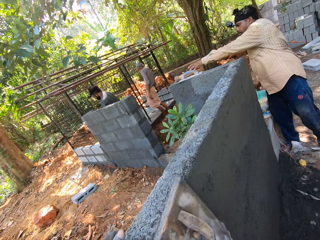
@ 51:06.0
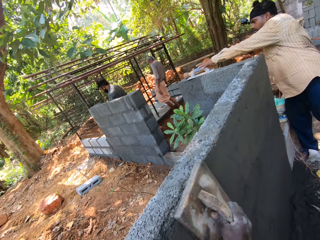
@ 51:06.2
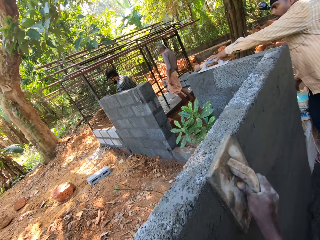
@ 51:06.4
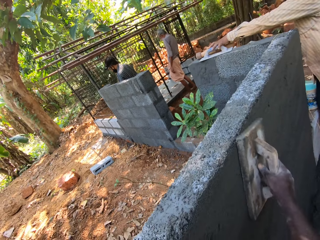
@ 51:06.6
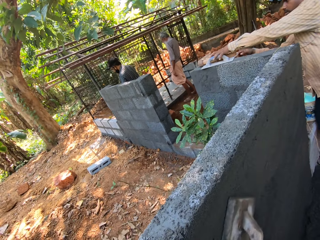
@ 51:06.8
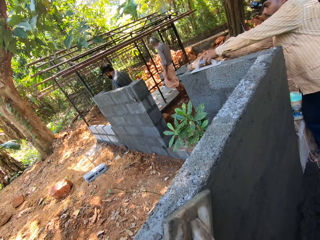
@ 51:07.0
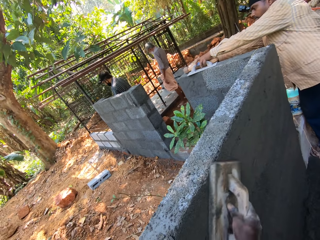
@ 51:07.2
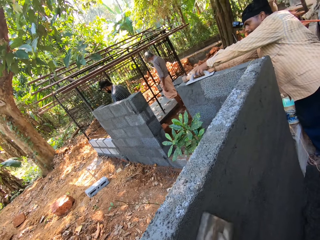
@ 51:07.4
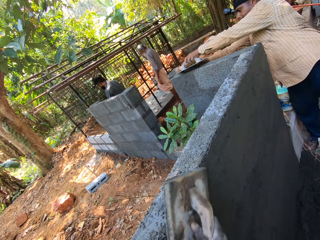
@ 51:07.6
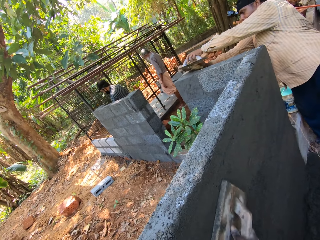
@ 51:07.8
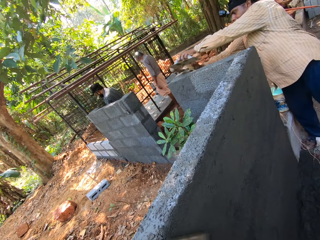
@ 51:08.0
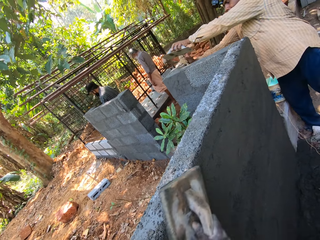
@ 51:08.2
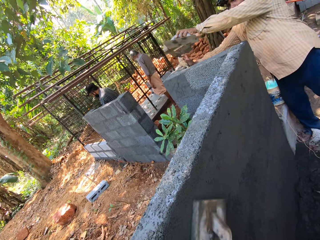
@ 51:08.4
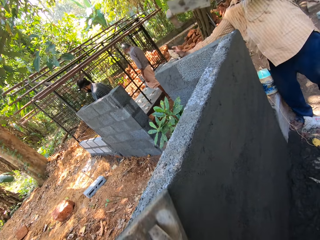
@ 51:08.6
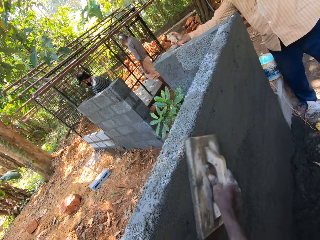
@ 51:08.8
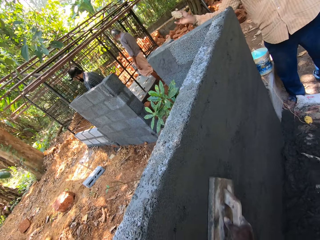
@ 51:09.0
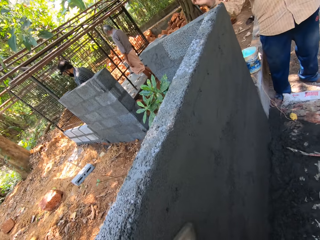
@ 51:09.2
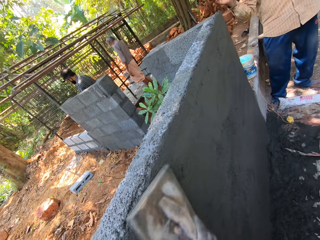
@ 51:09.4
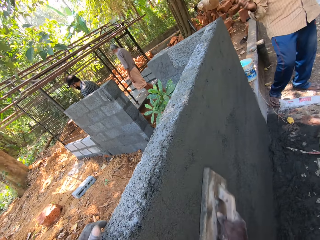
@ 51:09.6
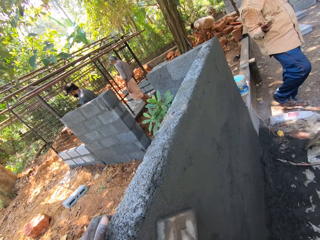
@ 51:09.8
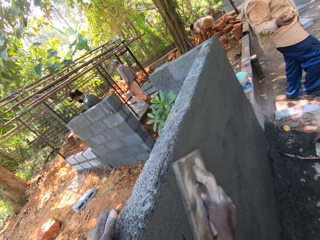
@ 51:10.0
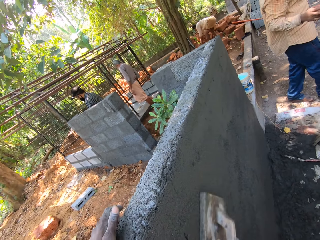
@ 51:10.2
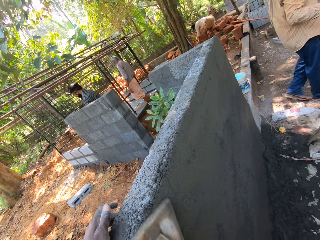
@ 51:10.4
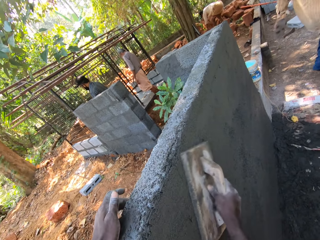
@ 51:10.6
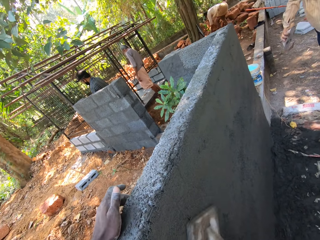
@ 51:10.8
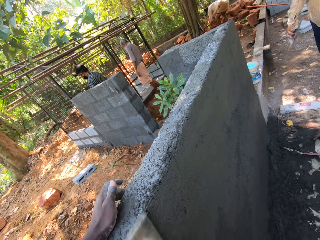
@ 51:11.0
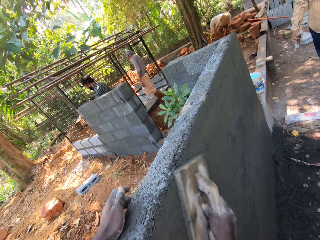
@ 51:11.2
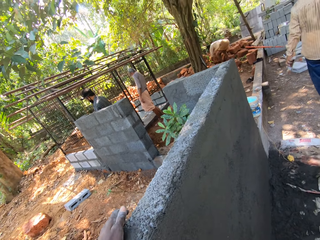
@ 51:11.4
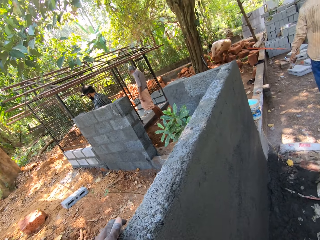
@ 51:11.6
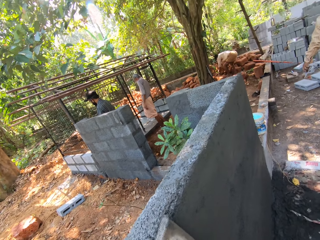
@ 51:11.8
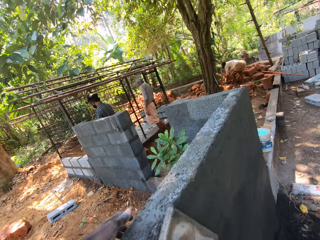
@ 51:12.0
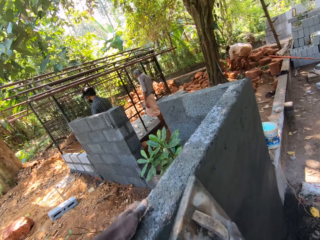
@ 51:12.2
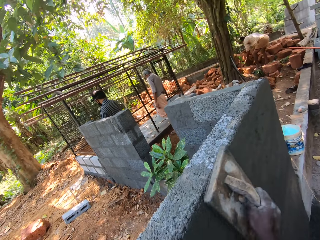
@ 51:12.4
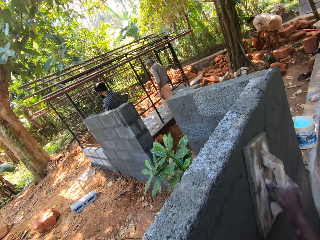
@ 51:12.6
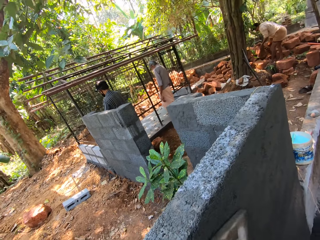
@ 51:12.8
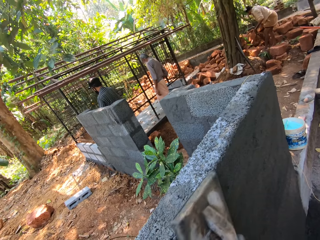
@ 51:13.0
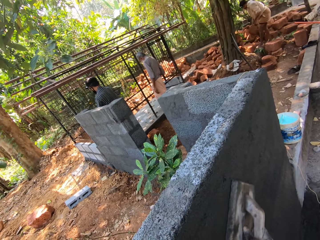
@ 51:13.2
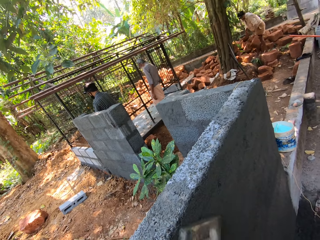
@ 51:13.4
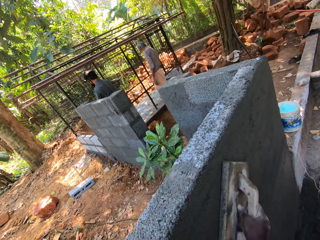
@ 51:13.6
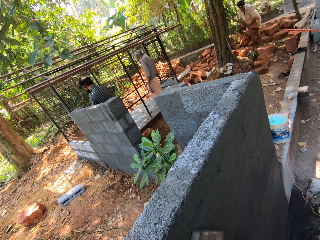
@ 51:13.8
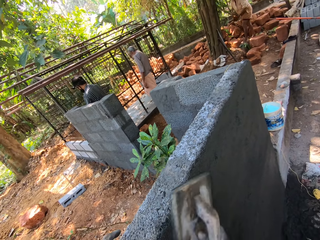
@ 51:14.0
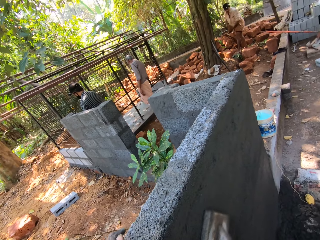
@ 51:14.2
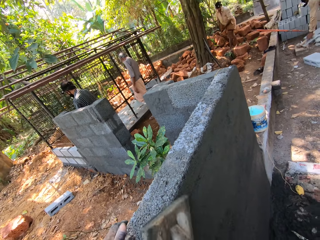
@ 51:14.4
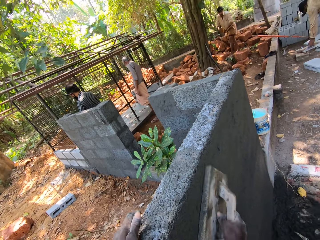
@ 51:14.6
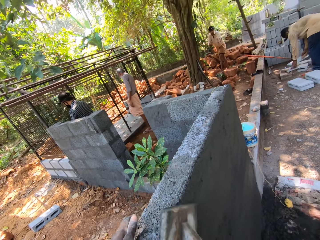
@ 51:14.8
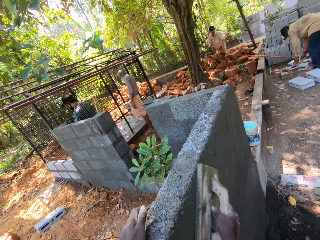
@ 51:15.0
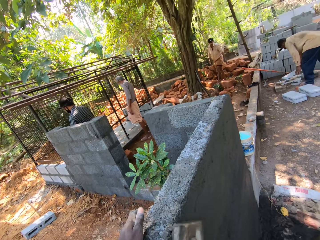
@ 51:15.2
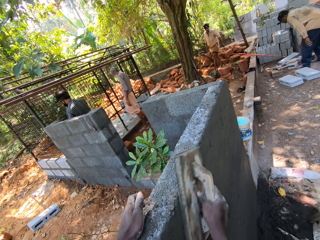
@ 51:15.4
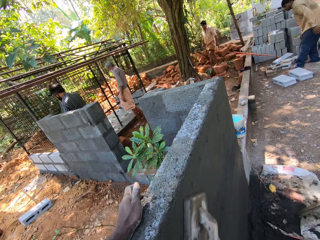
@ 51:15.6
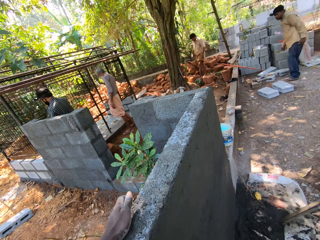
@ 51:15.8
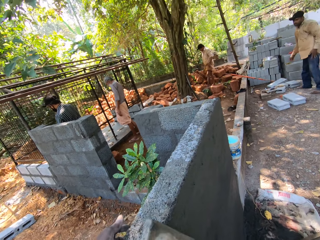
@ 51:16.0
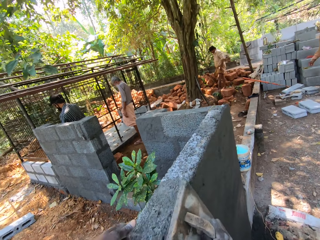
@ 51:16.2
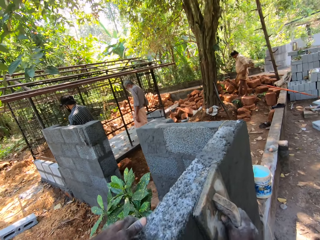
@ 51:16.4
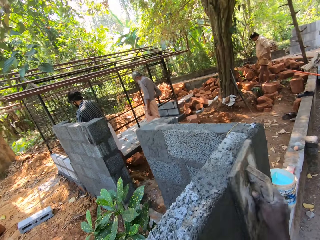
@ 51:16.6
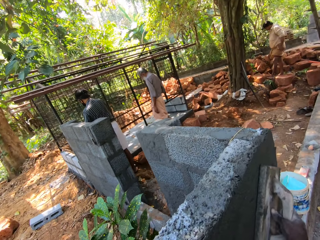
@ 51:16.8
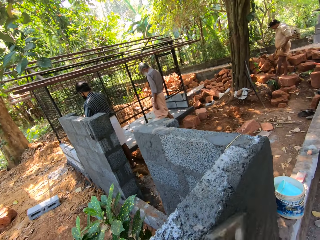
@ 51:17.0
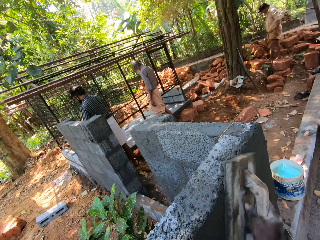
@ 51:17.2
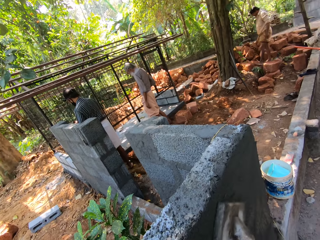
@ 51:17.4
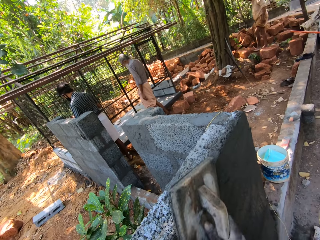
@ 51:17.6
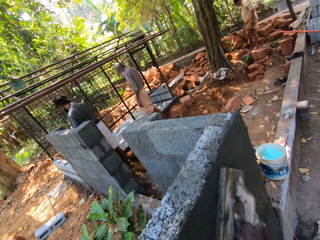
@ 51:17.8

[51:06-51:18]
The man picks a wooden float from the wall with his left hand and picks a stone from the wall with his right hand. The other man throws a stone in his hands on the ground.

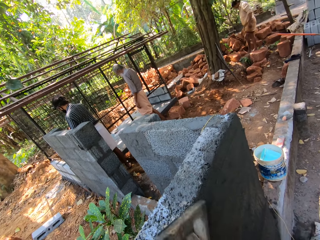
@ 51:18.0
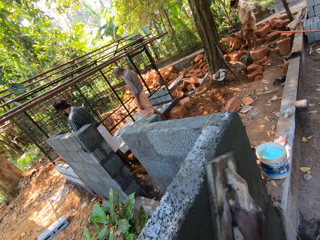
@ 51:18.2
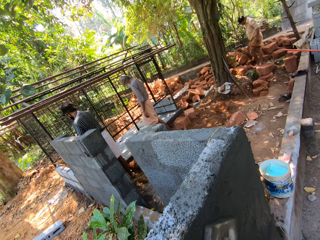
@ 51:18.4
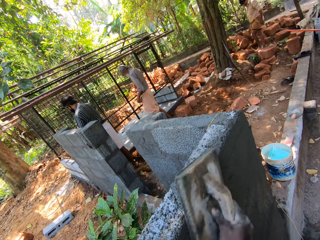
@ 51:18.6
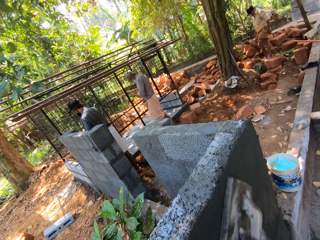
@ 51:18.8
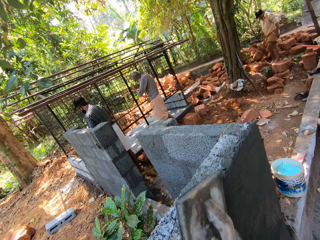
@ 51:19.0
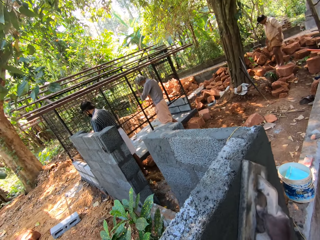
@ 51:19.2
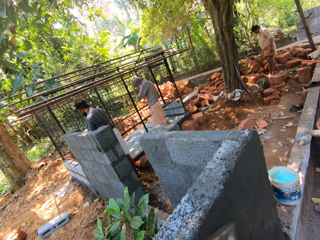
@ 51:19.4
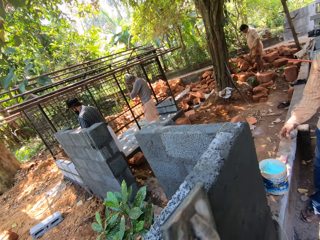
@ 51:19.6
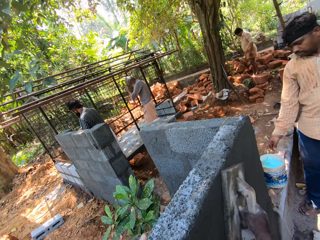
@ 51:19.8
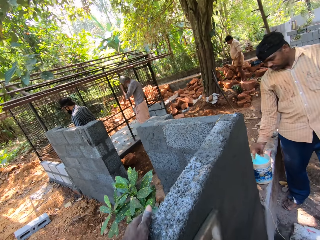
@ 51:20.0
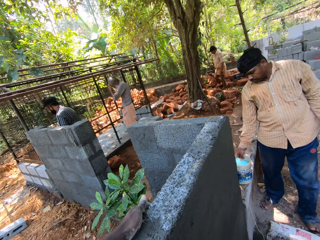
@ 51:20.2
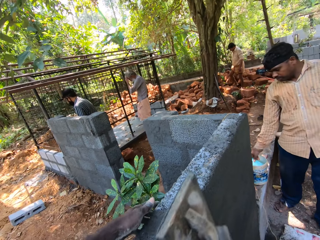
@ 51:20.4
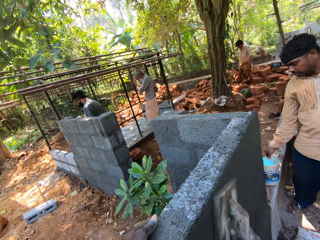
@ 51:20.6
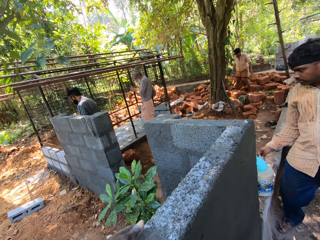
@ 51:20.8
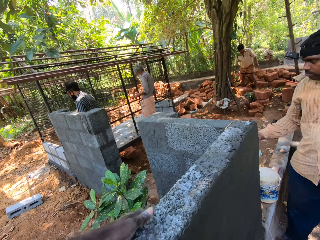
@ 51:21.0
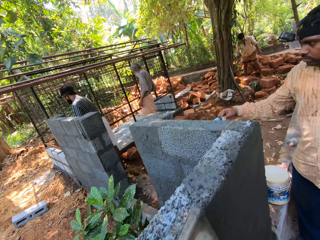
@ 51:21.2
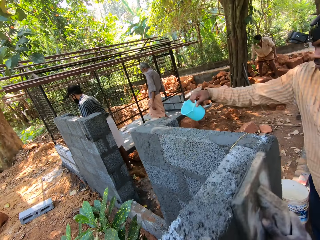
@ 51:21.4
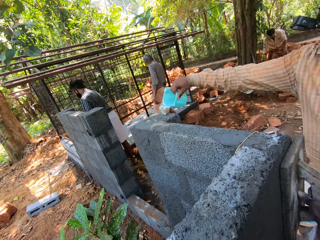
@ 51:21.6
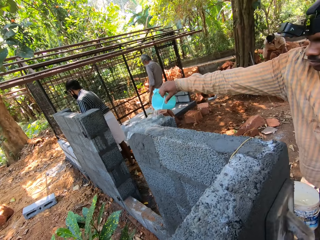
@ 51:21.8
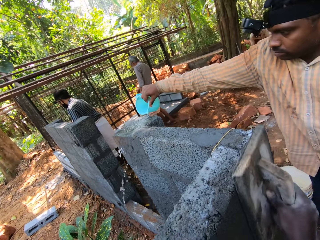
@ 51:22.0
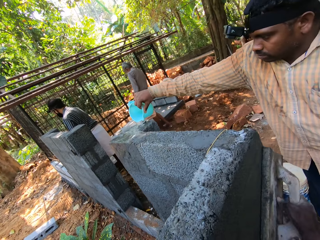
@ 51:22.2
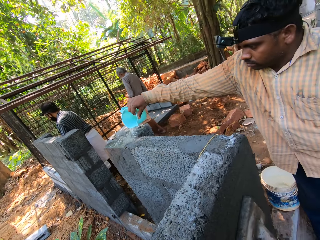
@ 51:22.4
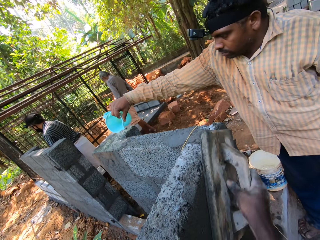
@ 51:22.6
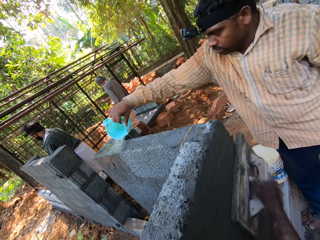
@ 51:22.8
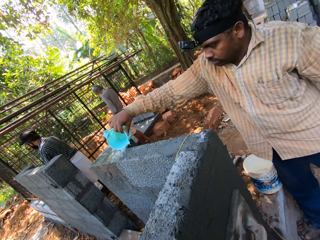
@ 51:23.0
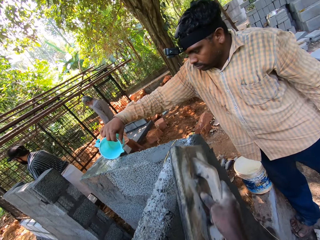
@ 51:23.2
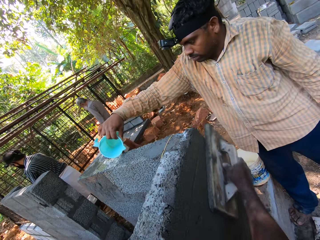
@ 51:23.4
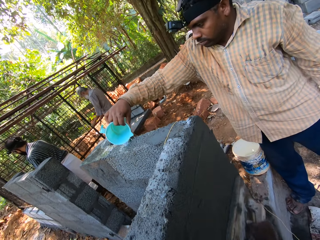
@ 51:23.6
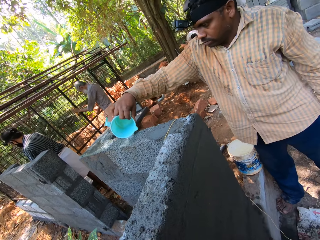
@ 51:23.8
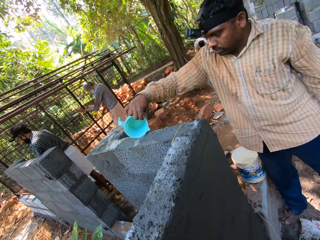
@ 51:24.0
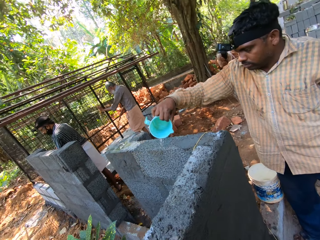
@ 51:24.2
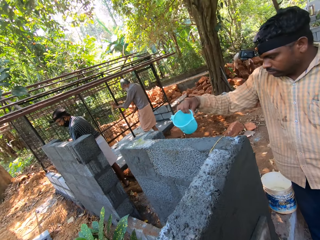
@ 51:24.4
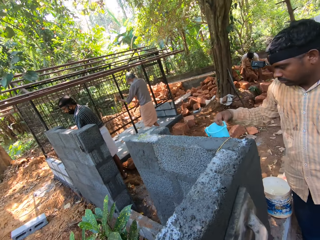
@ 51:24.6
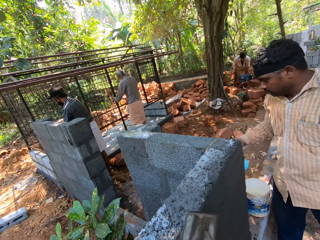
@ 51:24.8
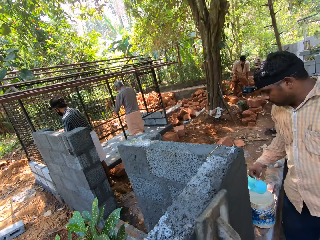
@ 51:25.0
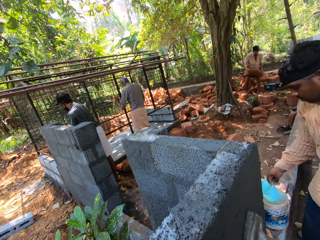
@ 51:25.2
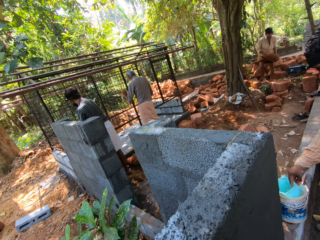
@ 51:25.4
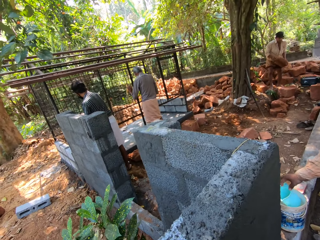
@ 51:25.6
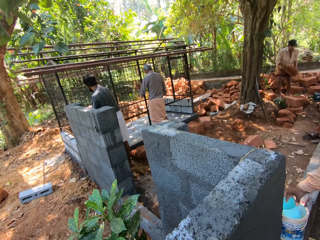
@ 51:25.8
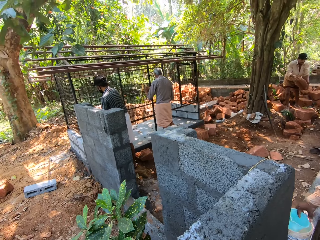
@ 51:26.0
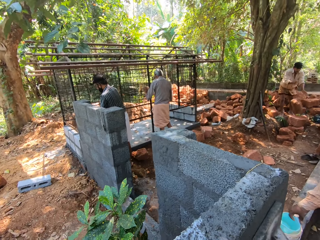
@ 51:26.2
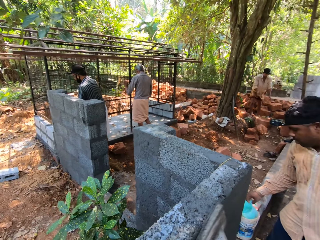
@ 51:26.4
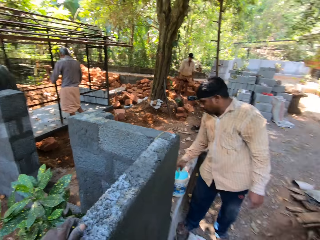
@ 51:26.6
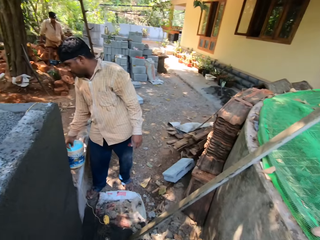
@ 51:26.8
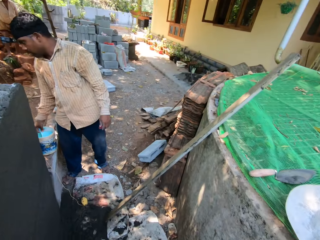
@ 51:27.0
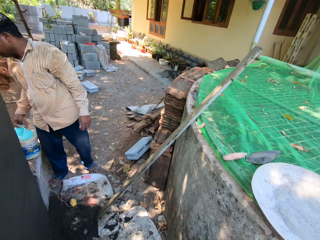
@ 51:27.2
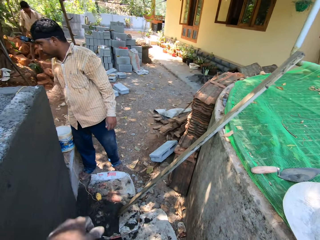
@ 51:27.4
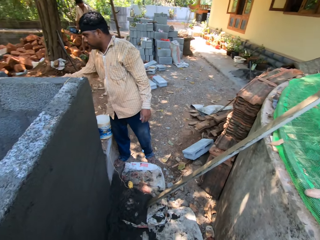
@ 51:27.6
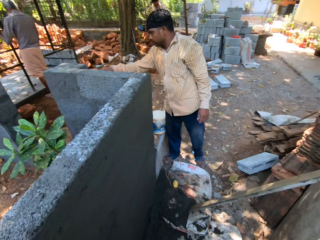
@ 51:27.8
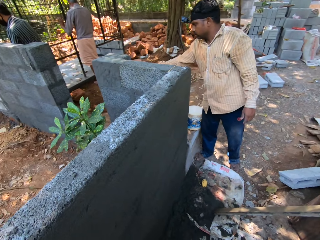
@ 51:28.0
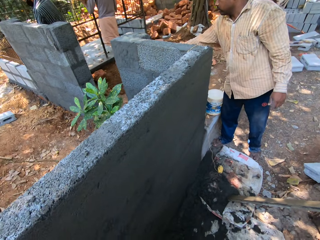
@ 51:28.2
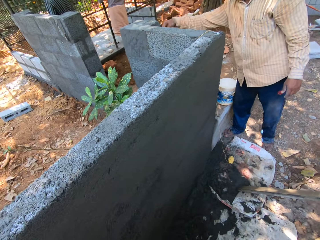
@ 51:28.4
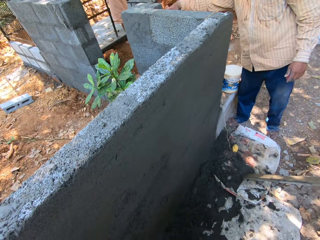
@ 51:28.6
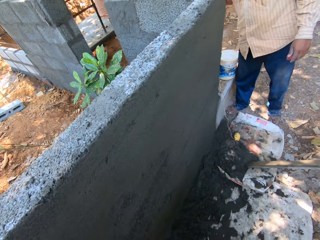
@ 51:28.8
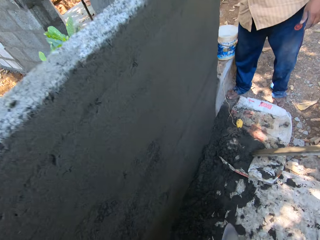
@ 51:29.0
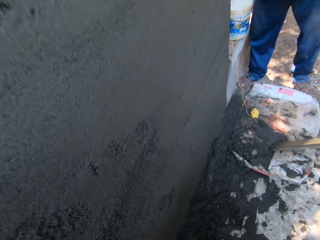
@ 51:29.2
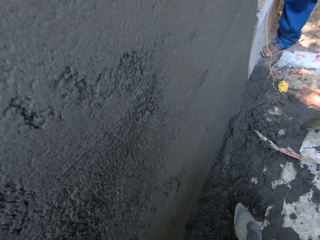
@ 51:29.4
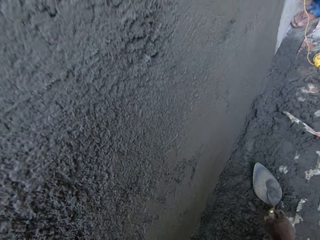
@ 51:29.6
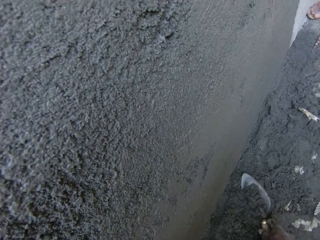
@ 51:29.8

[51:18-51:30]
A man picks water from a bucket on the ground with the cup in his right hand. The man pours water from the cup in his right hand on the wall. The man drops the cup in his right hand in the bucket. Another man drops the stone in his hands on the ground. The camera wearer takes water from the bucket with the cup in his right hand. The first man pours water from the cup in his right hand on the wall. The camera wearer packs cement mortar from the ground with a gauge trowel in his right hand.
